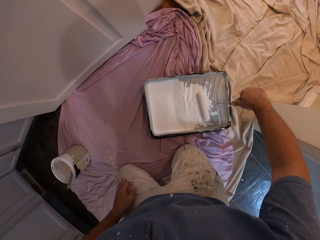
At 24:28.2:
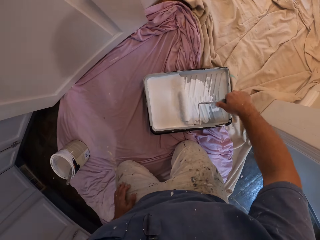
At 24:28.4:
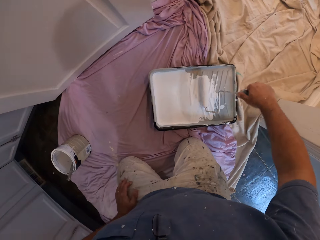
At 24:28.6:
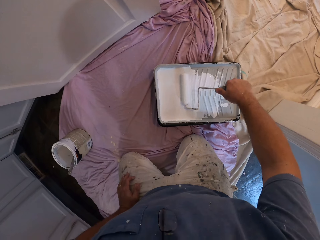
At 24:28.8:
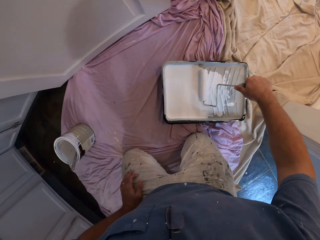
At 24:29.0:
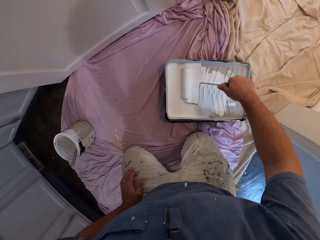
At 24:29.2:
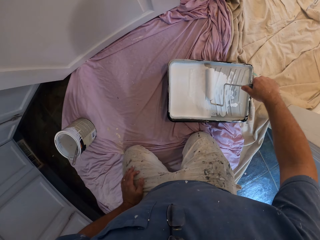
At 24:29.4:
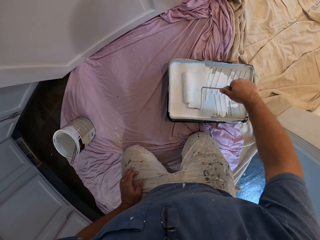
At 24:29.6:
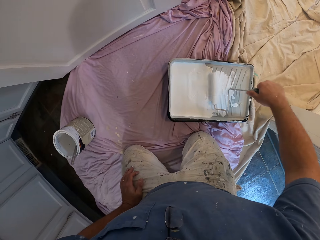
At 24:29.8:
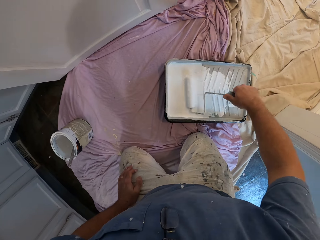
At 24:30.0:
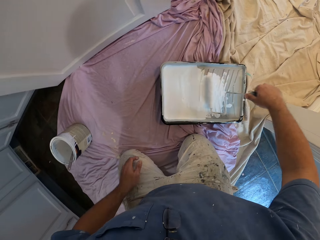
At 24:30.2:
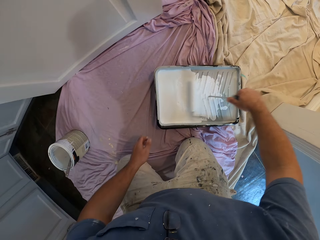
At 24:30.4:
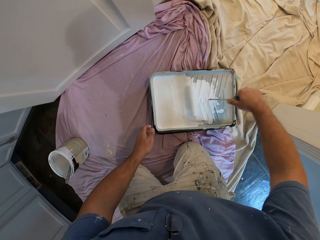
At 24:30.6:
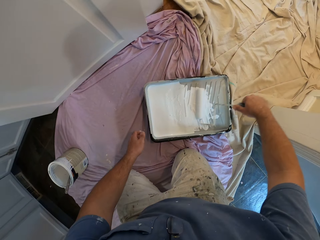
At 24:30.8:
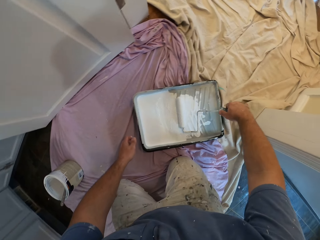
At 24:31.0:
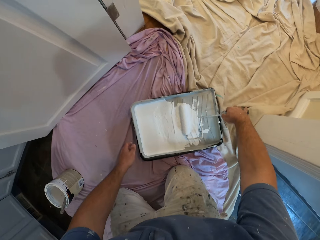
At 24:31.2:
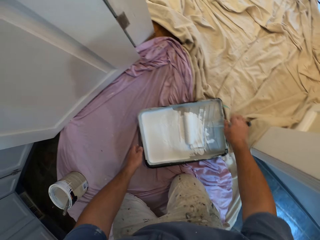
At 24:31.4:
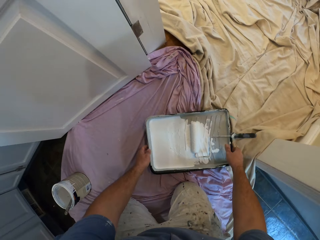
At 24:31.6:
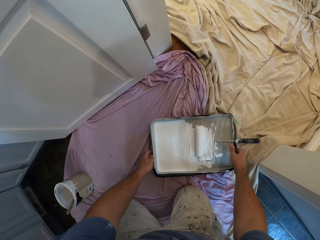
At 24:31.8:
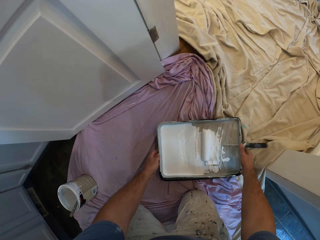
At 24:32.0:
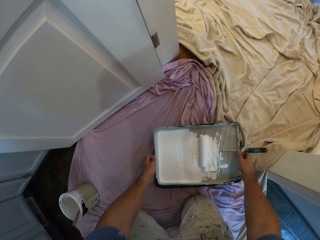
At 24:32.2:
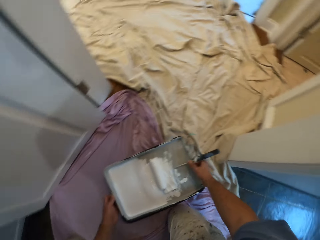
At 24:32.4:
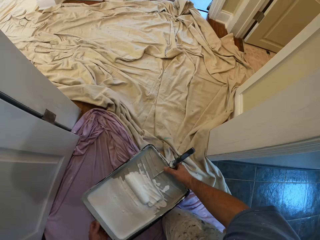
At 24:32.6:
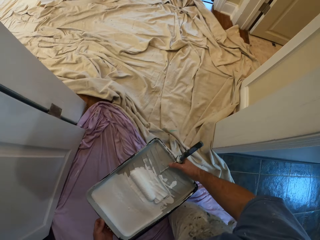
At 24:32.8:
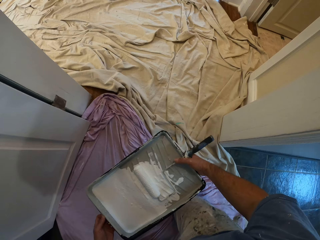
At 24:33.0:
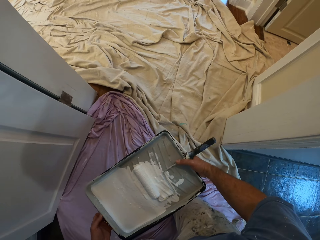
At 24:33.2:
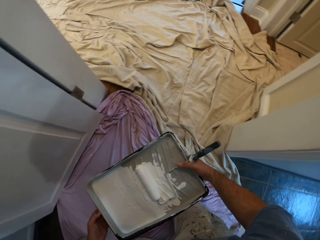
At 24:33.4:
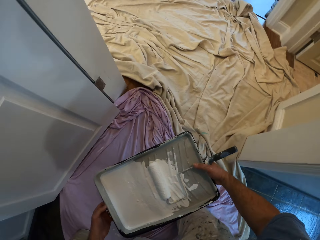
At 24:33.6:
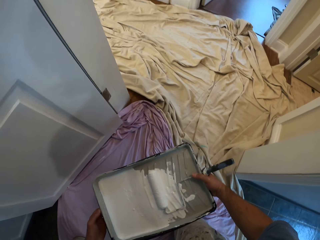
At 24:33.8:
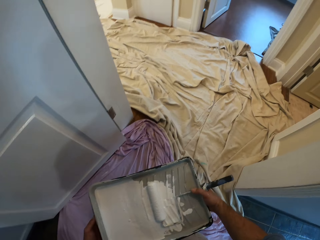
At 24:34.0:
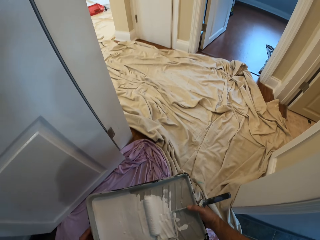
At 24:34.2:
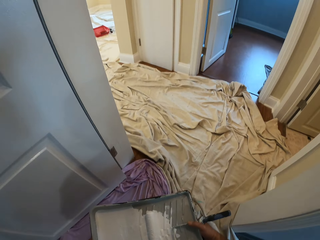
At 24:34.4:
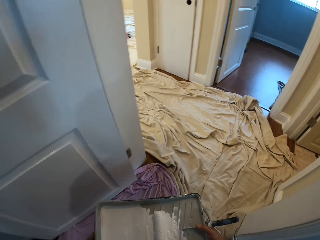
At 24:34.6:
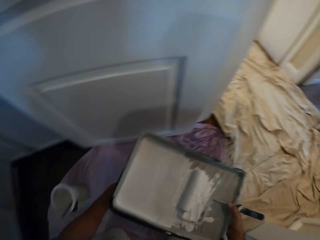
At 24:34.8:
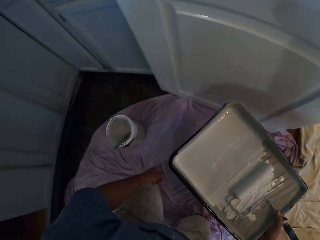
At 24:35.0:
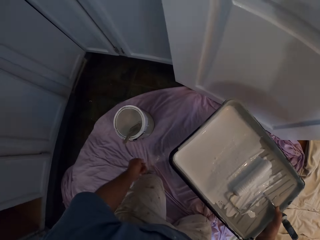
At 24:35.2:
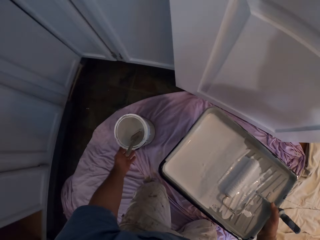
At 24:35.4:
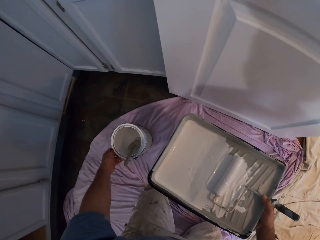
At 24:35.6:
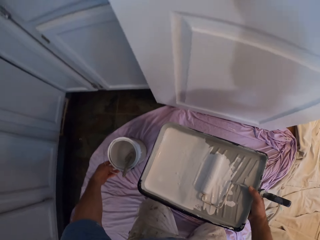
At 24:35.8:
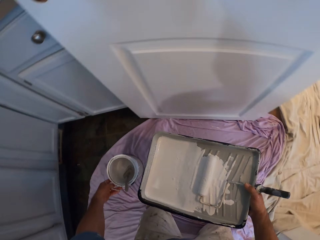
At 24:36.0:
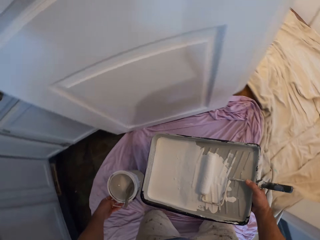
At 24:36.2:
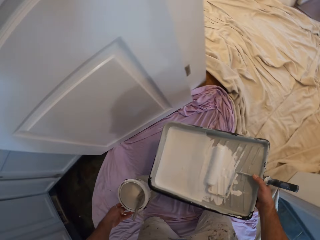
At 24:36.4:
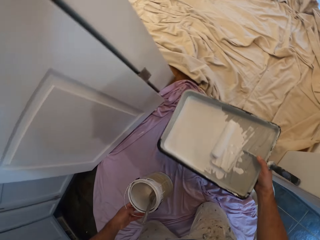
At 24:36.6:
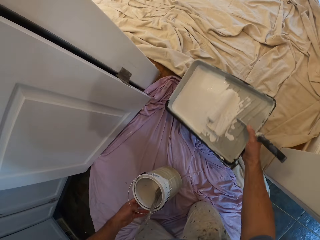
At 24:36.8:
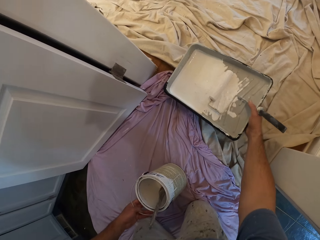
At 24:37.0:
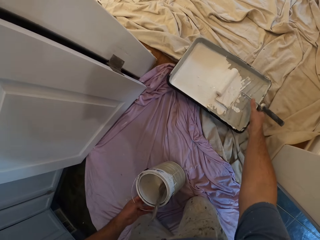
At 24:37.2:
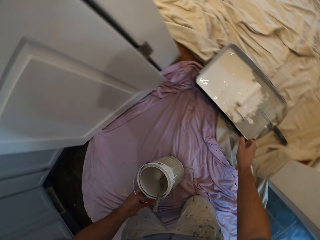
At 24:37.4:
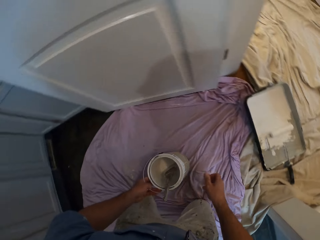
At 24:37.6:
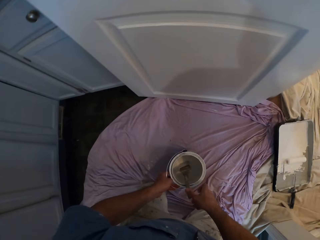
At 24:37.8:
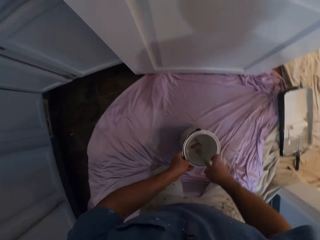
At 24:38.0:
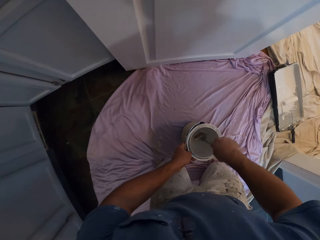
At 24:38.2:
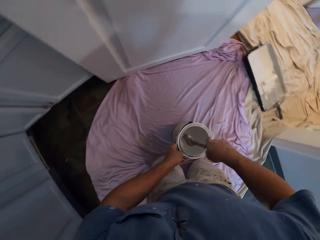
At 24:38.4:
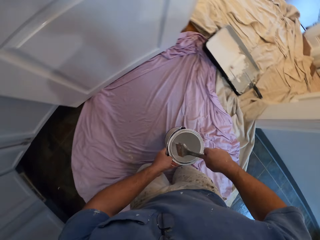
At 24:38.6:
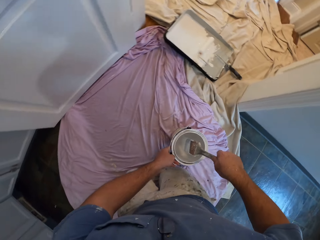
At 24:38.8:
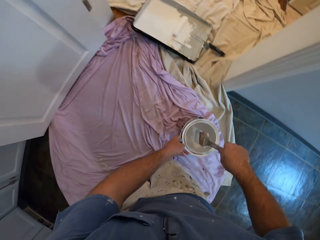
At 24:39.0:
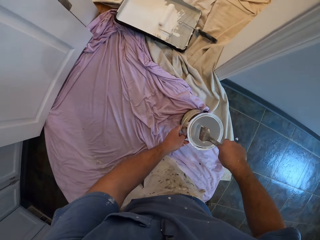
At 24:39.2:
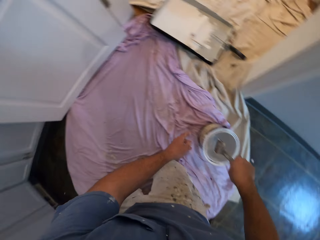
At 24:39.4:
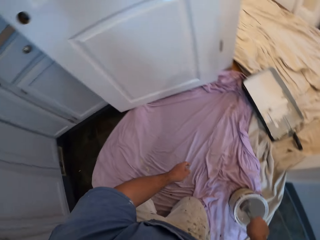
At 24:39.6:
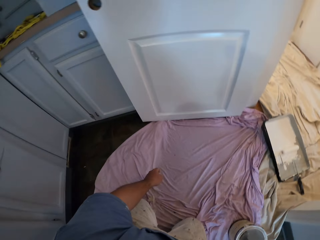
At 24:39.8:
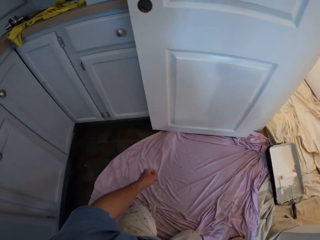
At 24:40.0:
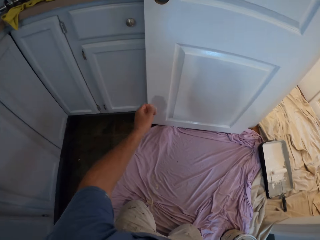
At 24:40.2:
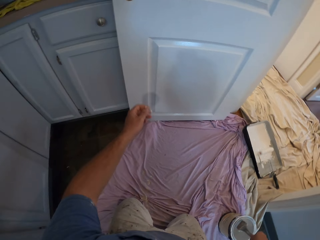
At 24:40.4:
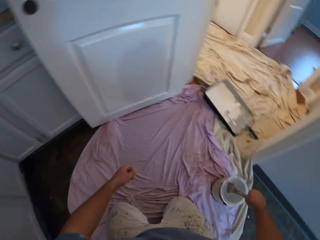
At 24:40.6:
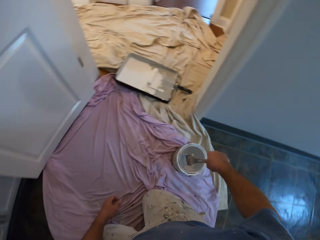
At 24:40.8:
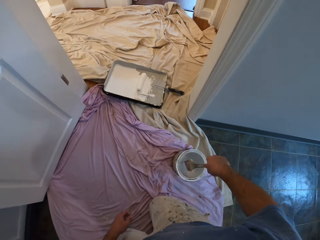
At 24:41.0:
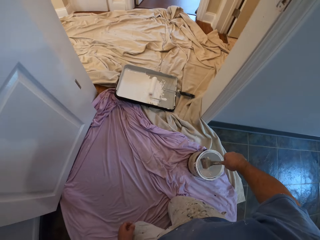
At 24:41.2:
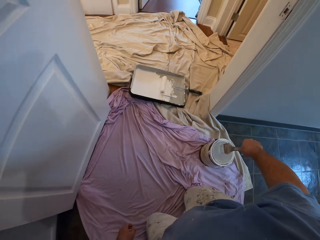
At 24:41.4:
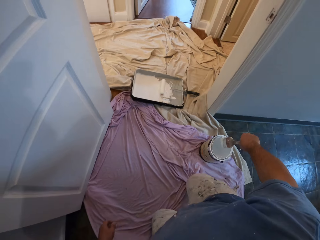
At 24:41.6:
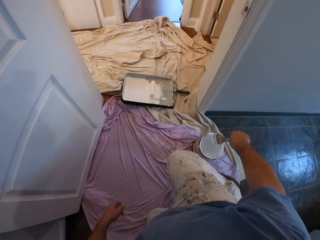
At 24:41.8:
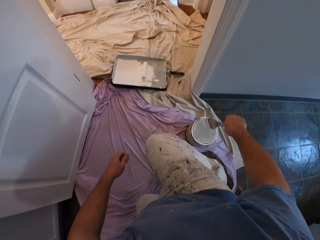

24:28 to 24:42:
The camera wearer moves the roller paint brush inside the paint in his hand. He carries the paint on the floor with his right hand. He carries another paint or paint container on the floor with his left hand. He drops the paint on his right hand on the floor. He holds the paint container. He dips the paint brush into the paint. He holds the paint brush in the paint on his left hand with his right hand. He moves the paint container. He drops the paint on his left hand in one side of the room. He dips the brush into the paint.

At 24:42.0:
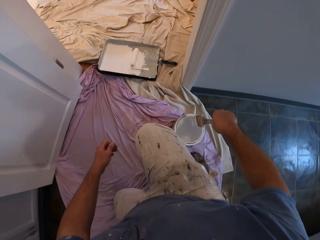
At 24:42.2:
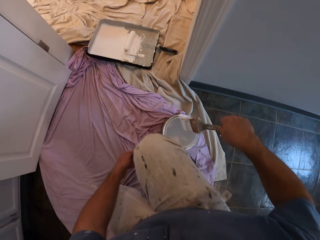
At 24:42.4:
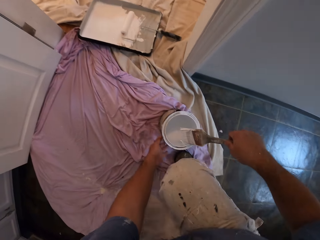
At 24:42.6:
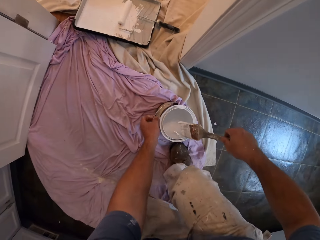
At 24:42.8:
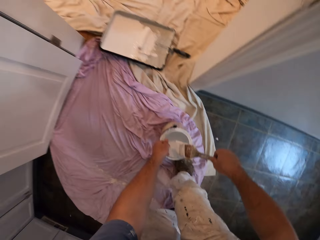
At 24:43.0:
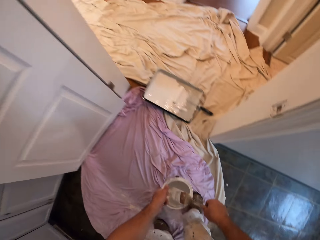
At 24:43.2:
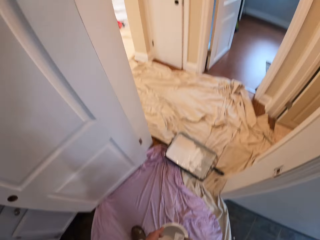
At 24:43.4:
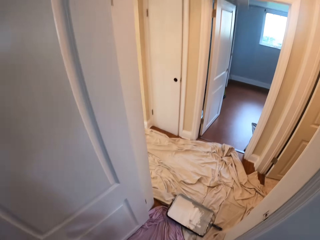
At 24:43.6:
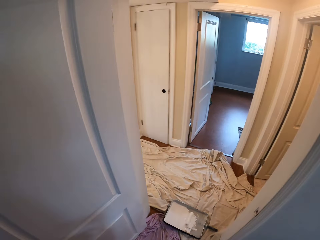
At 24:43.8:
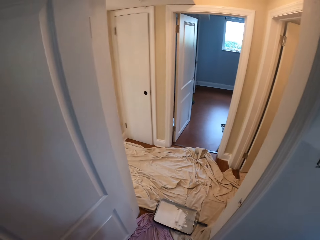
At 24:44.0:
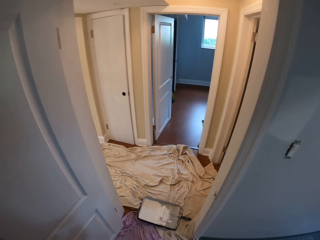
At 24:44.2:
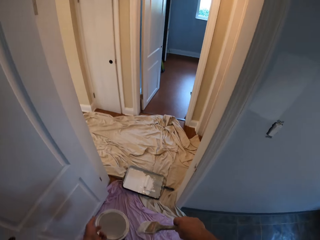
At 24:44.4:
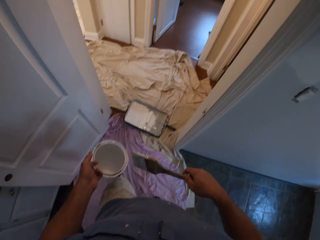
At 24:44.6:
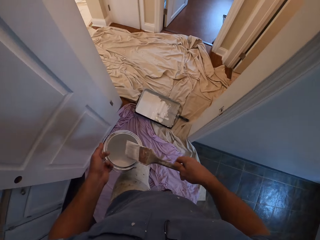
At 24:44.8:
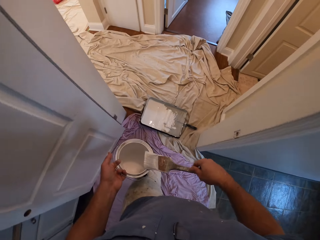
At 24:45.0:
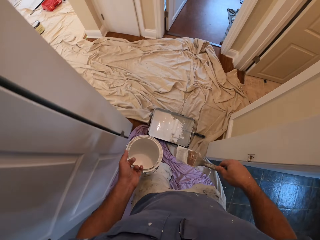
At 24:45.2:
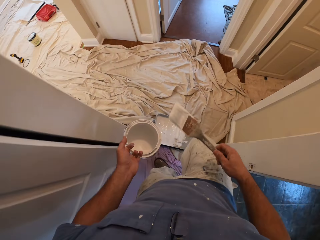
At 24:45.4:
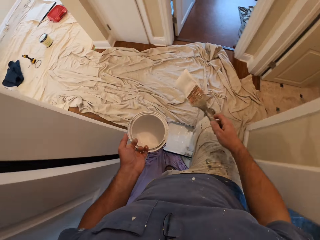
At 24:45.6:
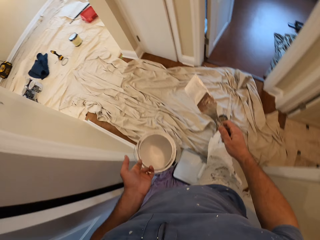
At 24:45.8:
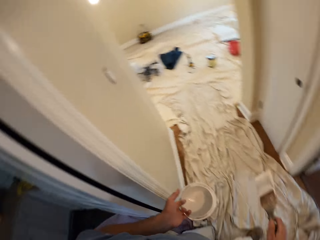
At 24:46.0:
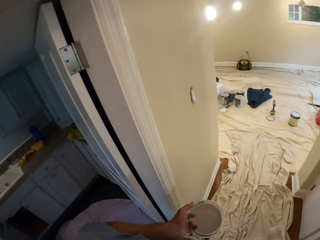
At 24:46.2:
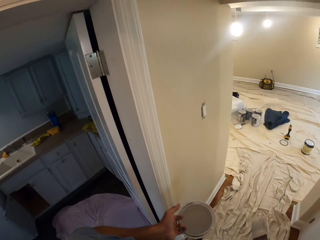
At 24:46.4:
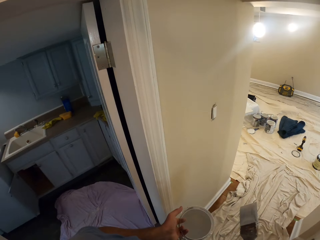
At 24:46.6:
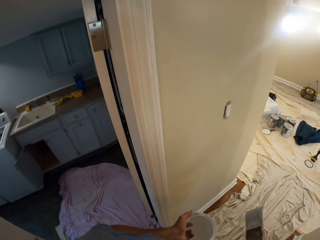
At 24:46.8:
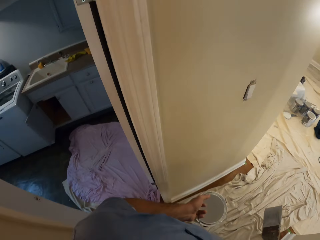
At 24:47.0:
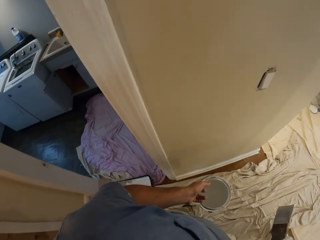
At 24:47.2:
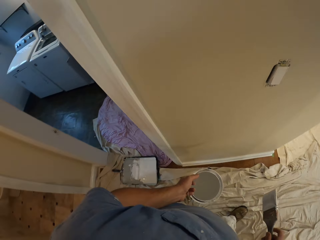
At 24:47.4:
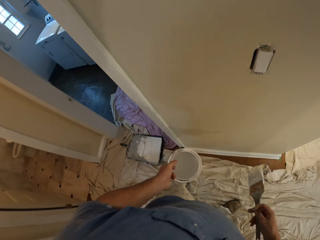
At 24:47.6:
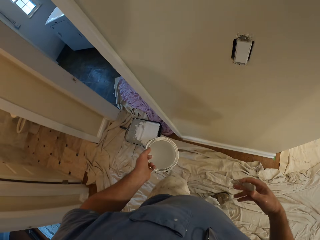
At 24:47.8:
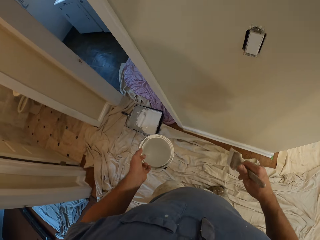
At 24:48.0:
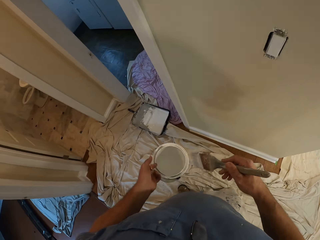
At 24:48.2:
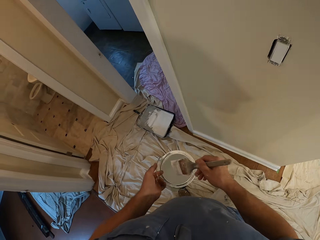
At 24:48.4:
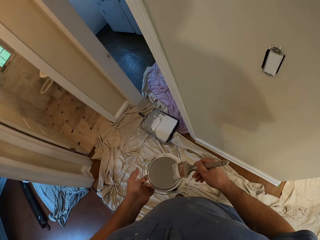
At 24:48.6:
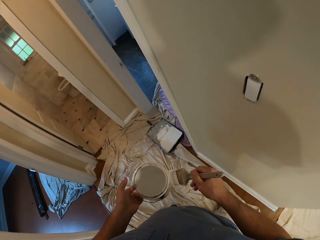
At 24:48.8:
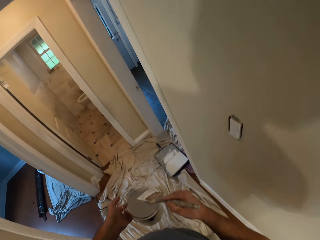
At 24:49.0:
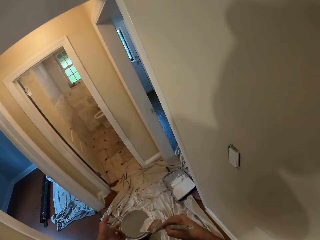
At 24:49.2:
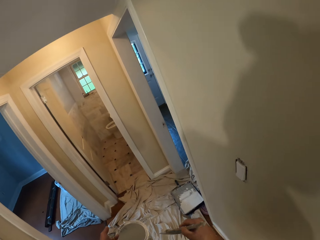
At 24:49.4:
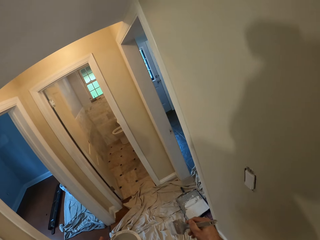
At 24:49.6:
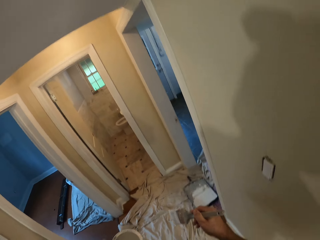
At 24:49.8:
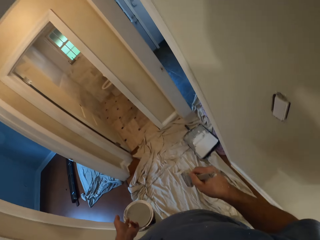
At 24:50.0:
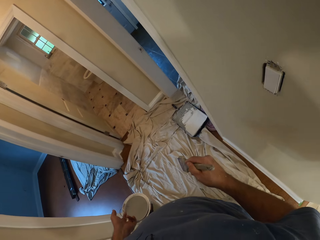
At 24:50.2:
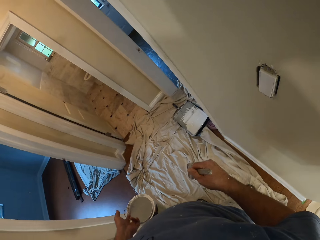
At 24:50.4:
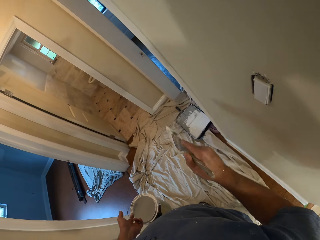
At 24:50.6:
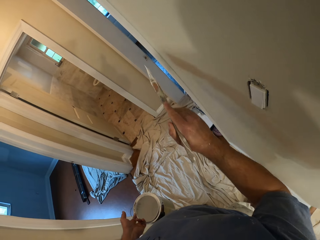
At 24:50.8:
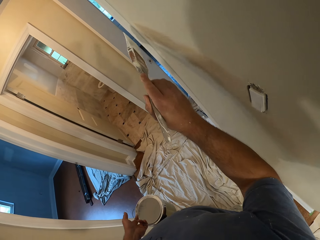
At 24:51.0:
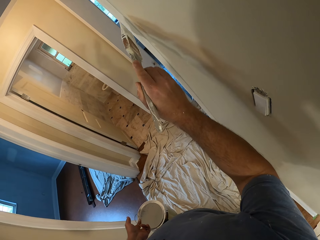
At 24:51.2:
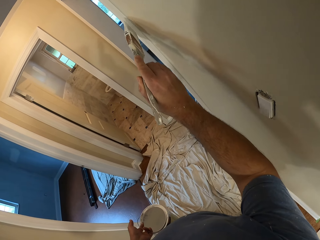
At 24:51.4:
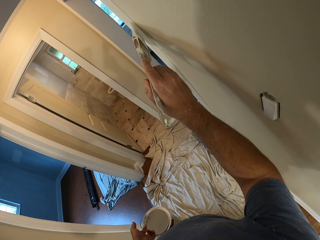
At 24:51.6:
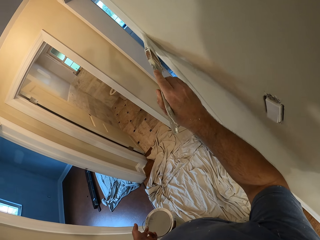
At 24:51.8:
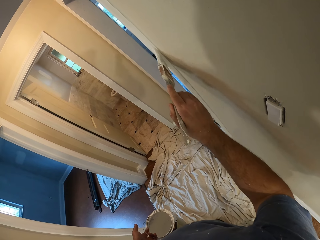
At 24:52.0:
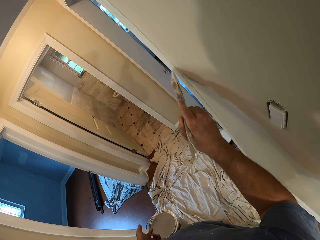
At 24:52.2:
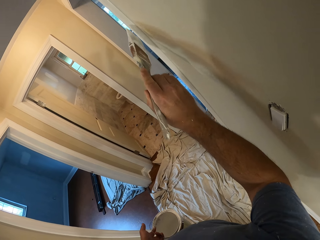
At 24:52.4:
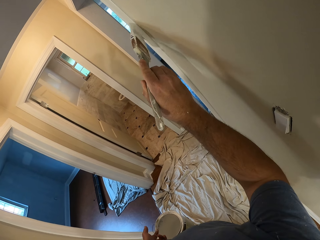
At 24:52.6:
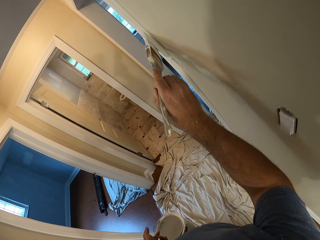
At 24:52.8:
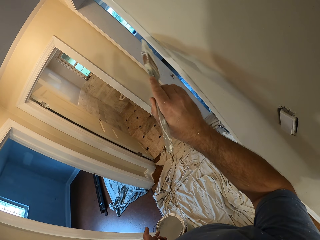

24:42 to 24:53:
The camera wearer stands. He carries the paint on the floor with his left hand. He removes the paint brush from the paint. He walks out of the room. He paints the entrance of the room, or door post, with the paint brush.
